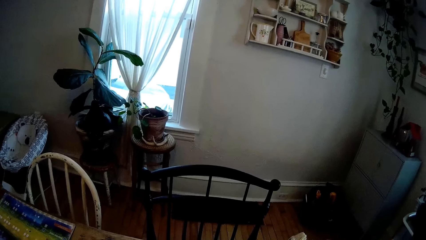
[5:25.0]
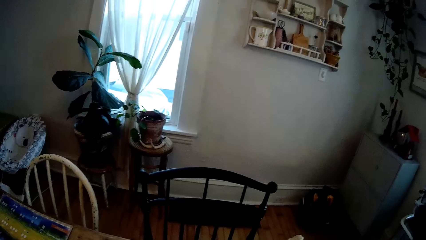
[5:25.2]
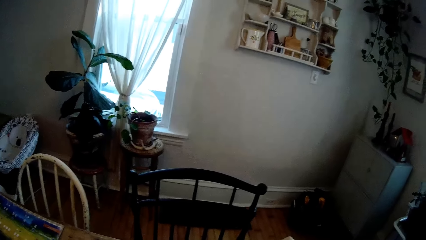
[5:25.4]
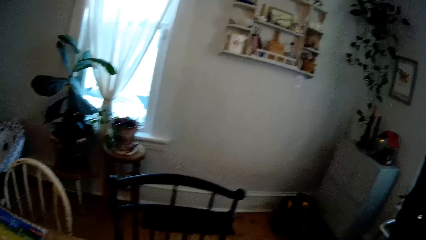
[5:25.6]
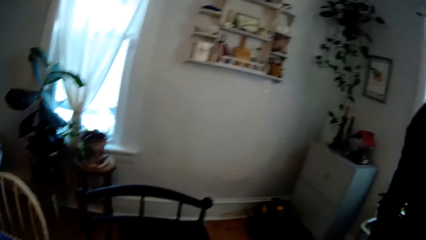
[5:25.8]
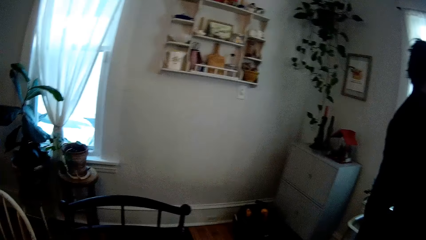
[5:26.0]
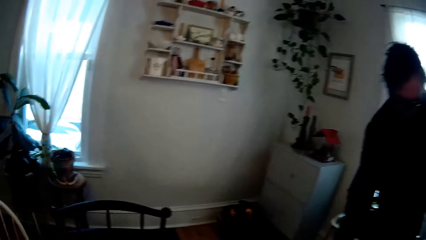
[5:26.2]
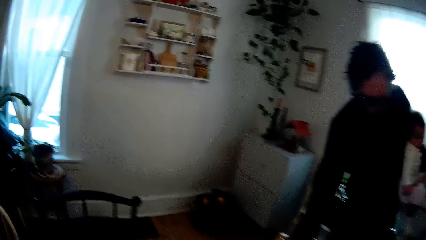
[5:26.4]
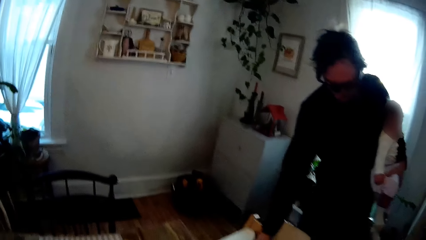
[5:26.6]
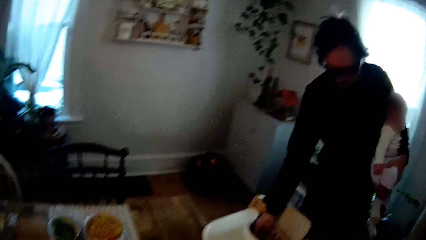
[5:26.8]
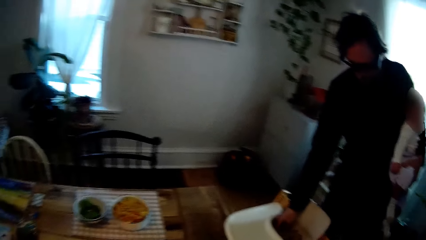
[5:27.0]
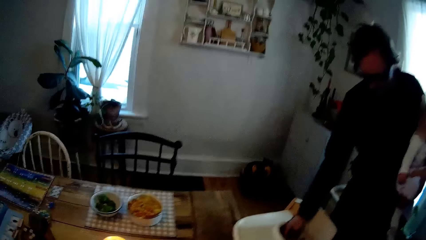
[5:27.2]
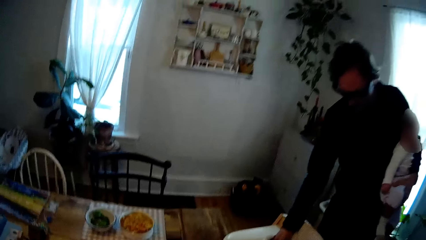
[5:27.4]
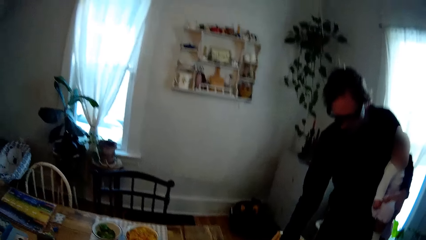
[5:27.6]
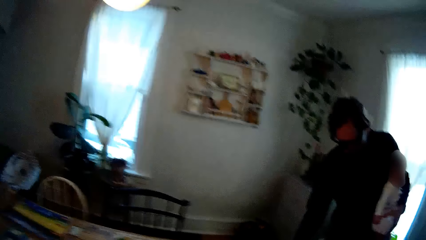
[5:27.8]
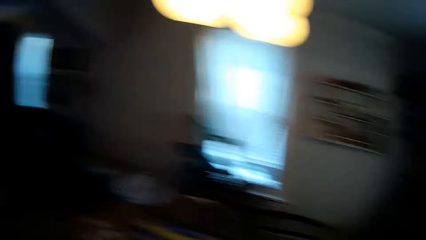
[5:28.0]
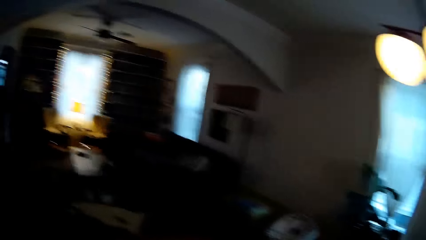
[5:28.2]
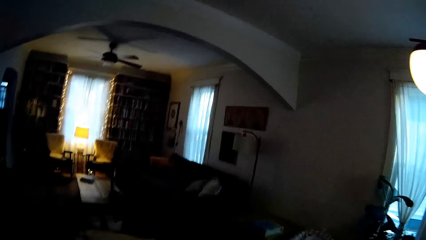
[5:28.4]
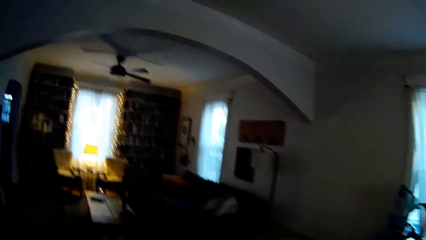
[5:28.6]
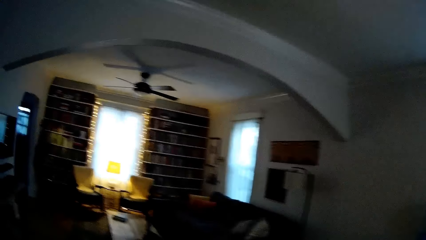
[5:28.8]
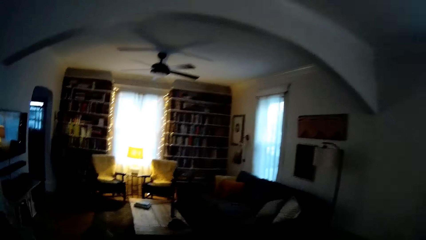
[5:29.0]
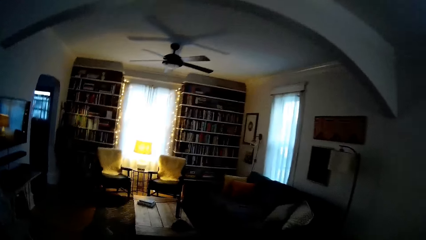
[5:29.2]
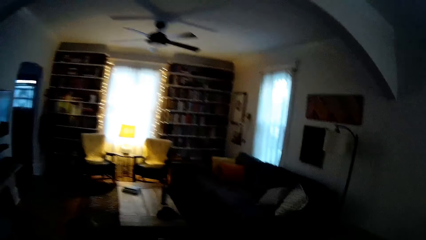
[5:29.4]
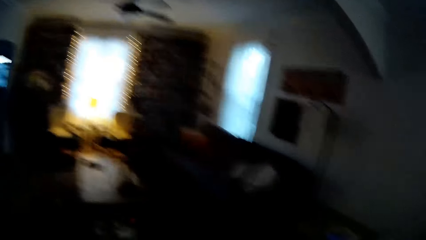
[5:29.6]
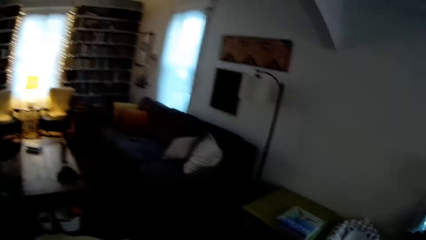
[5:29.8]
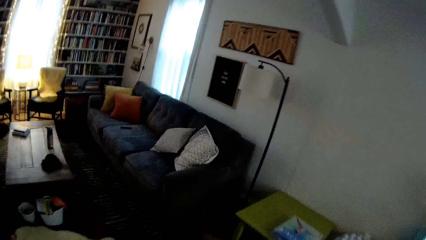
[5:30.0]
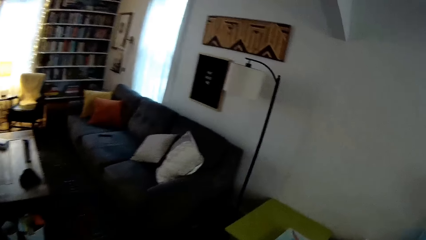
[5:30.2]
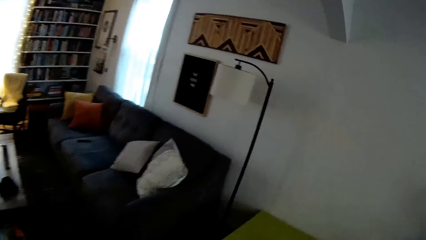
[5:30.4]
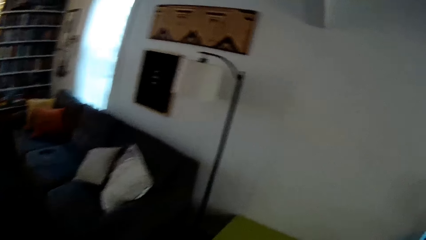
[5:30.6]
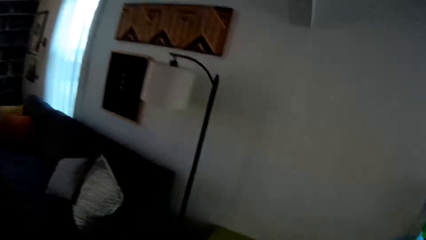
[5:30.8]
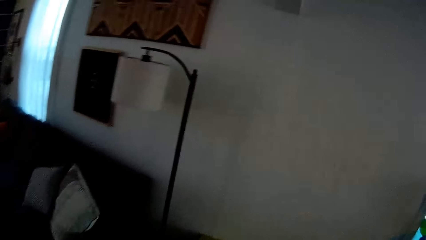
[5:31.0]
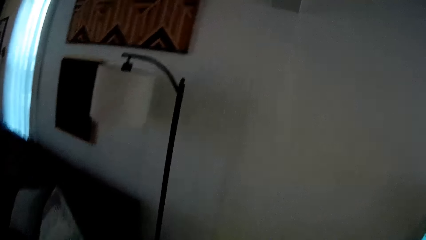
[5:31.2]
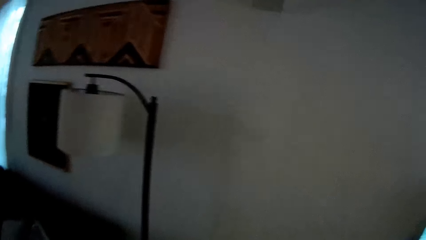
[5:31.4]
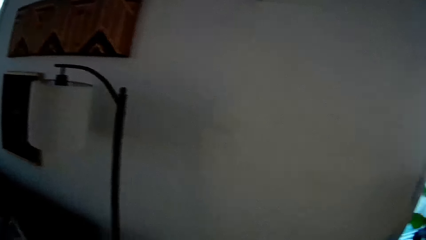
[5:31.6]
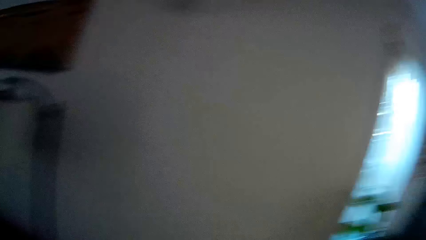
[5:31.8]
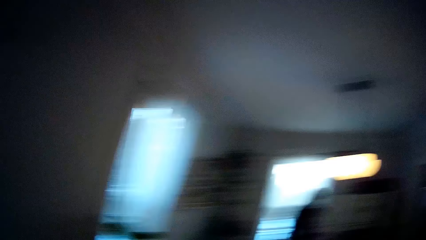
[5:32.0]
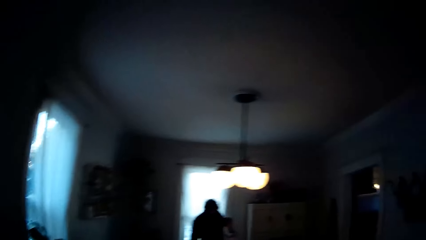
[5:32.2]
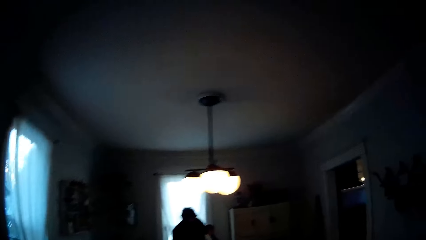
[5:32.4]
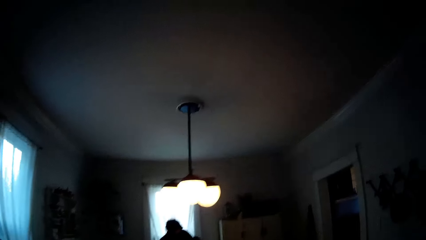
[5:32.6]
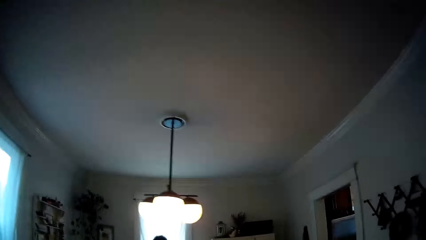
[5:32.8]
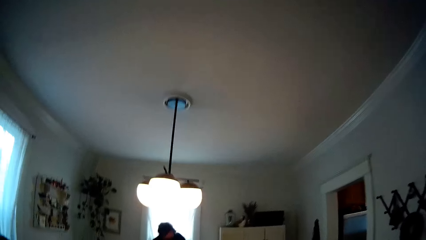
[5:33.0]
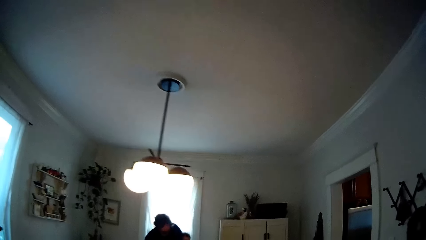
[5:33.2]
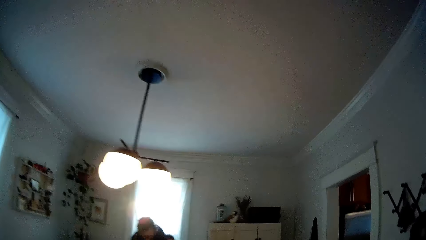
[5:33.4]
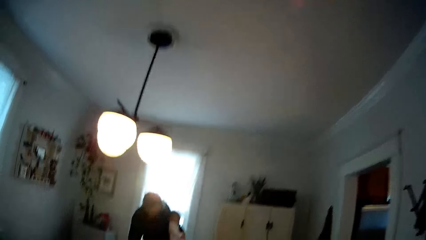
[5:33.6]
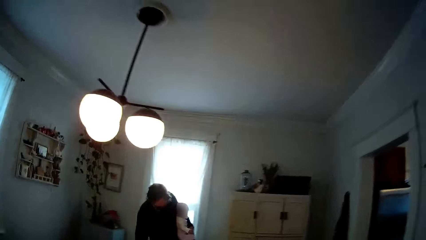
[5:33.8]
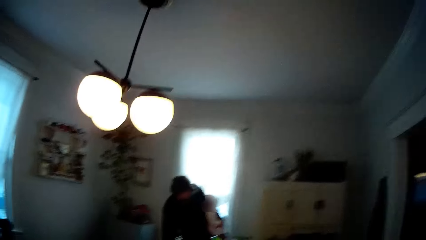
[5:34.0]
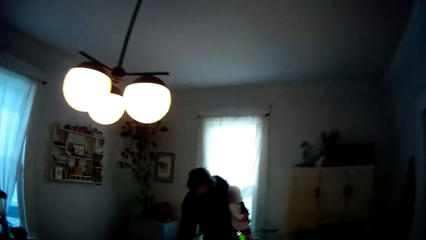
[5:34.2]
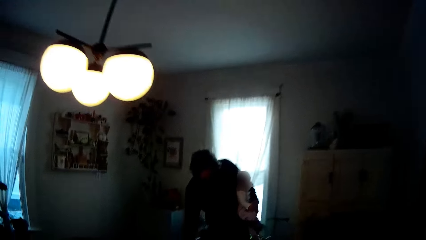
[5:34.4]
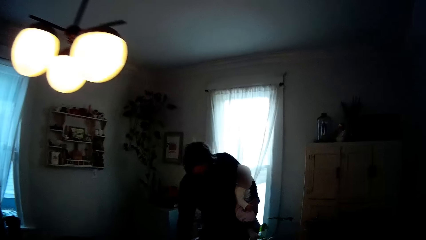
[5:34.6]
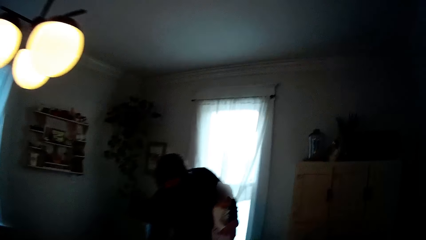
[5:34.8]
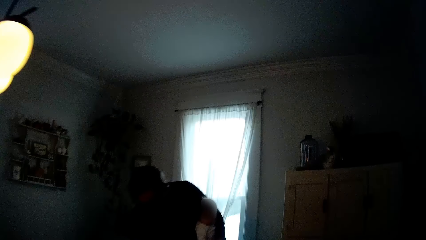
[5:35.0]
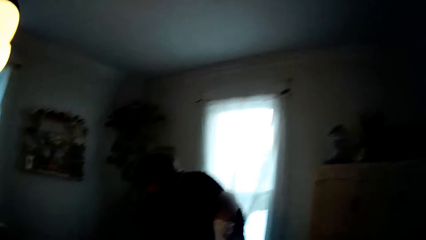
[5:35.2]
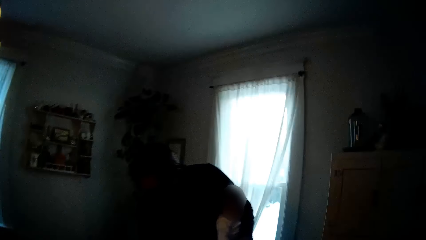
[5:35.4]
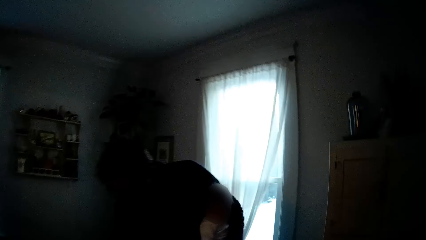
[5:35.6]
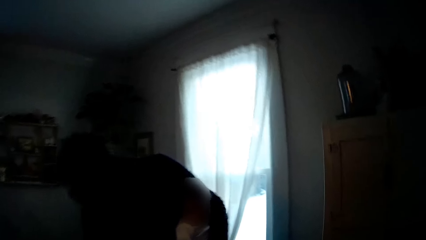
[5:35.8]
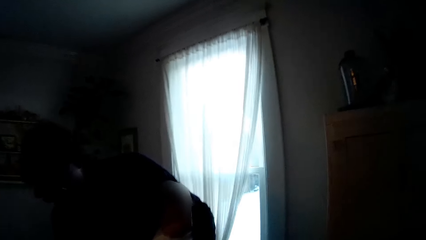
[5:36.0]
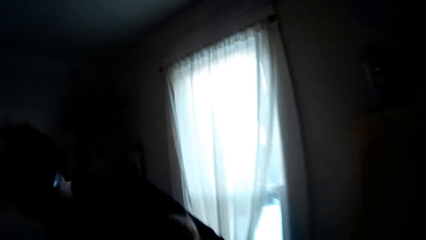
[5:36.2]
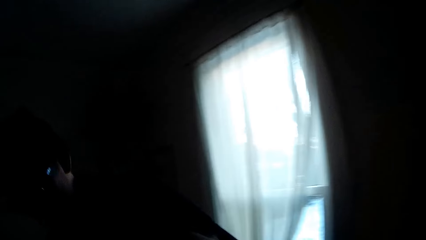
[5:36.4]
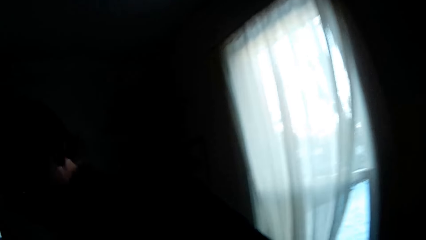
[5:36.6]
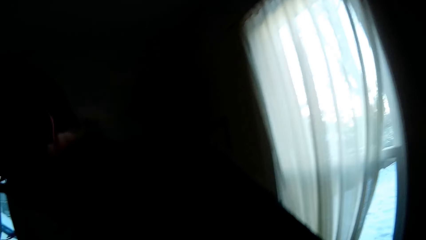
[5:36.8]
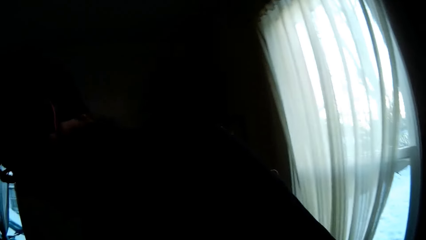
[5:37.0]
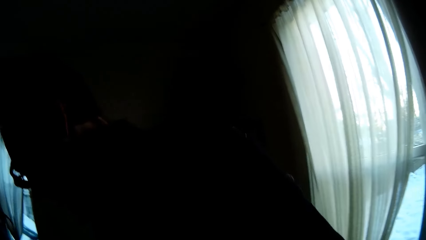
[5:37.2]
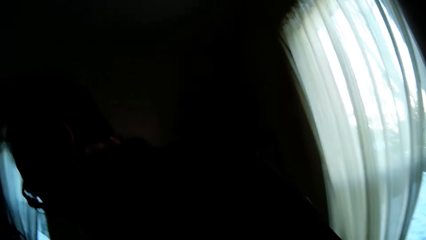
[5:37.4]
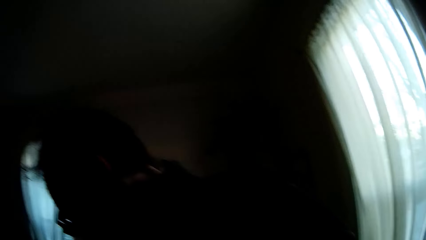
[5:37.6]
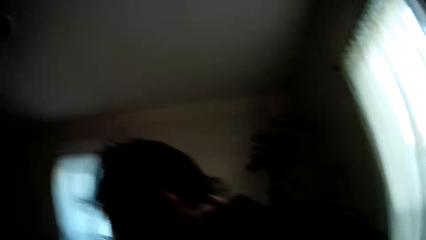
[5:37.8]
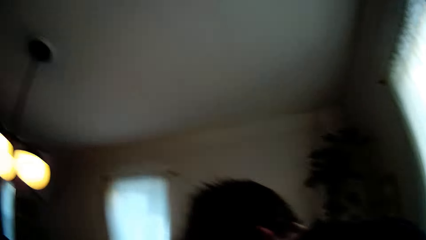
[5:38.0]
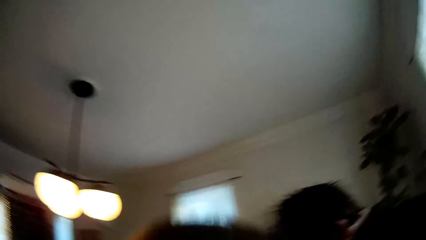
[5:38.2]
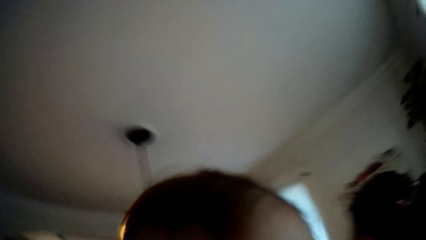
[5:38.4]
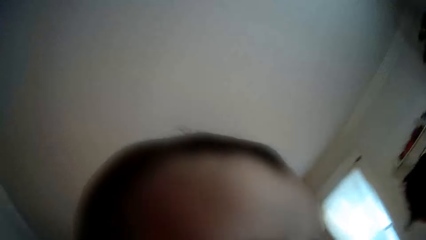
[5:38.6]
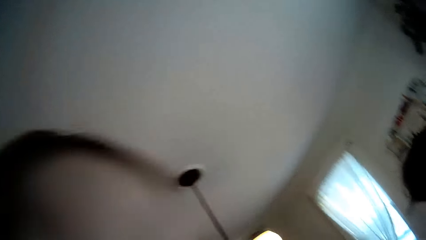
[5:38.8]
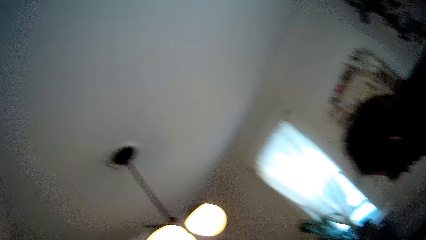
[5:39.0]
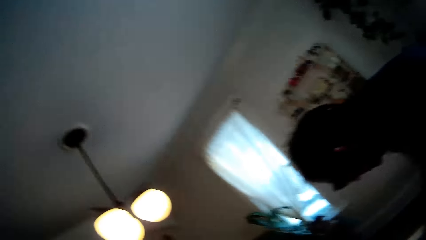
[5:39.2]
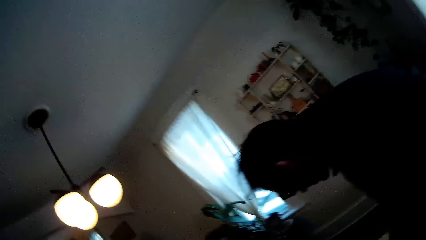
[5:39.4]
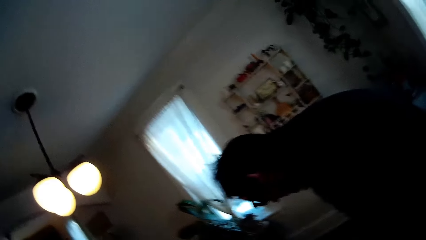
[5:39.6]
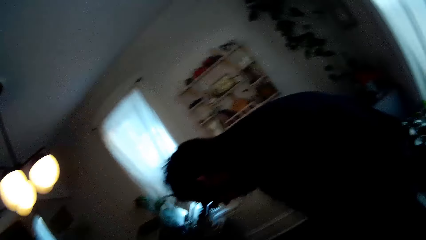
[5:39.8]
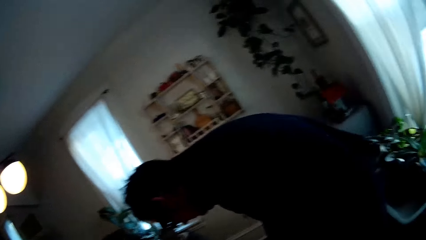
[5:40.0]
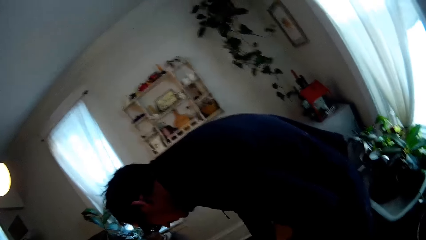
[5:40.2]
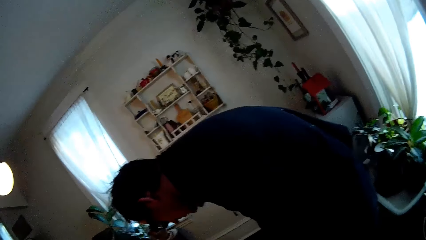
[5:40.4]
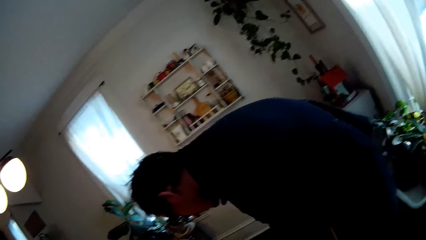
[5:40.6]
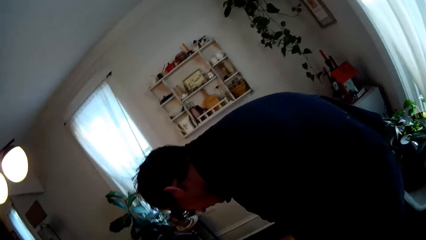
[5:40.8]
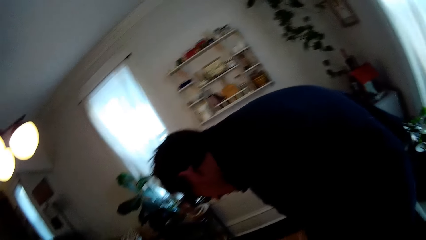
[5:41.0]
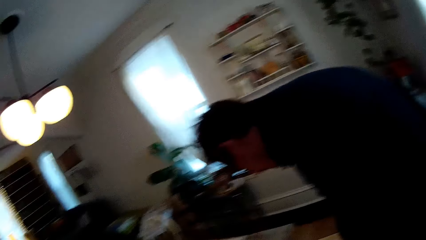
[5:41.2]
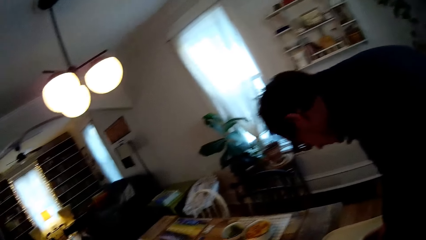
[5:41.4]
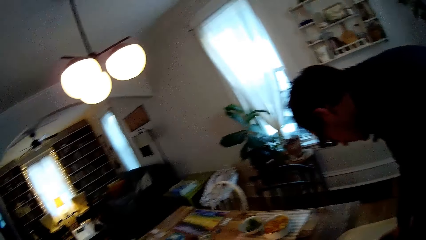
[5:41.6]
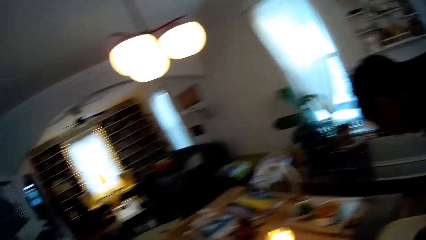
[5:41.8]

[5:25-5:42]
The camera wearer turns around the room. They converse with a man. They walk towards the man. They take a baby from the man.
